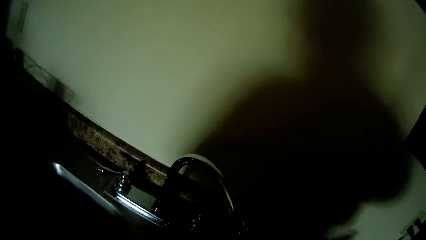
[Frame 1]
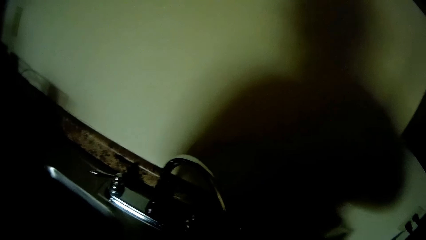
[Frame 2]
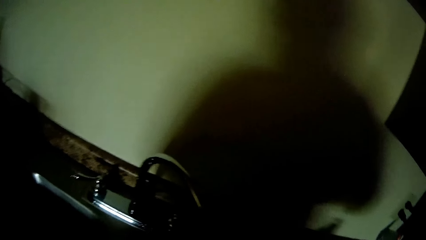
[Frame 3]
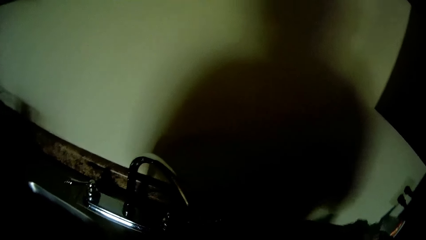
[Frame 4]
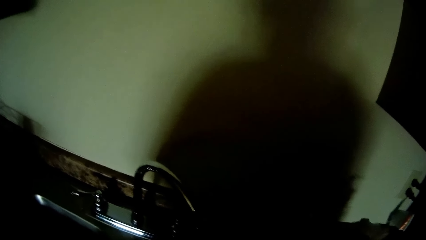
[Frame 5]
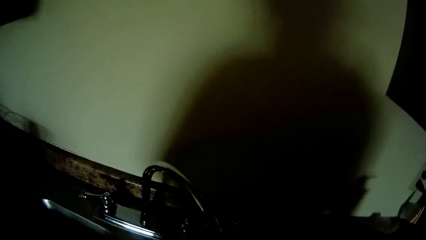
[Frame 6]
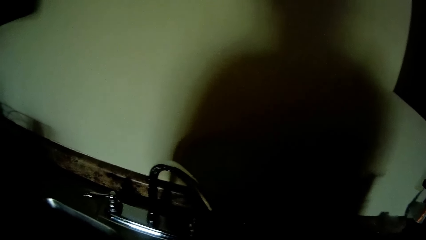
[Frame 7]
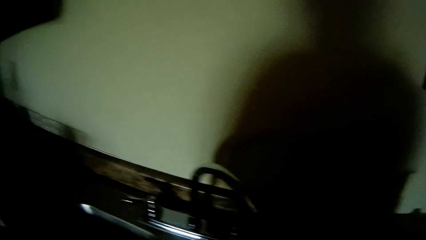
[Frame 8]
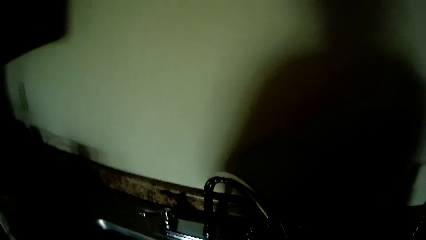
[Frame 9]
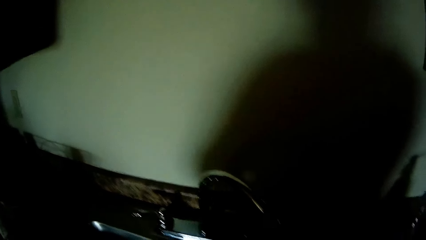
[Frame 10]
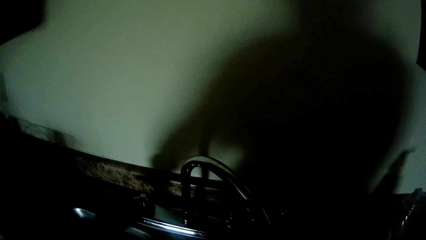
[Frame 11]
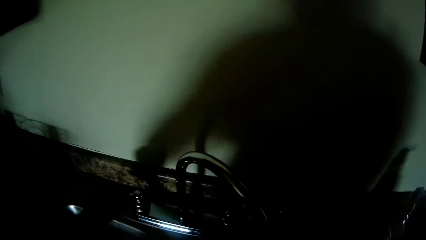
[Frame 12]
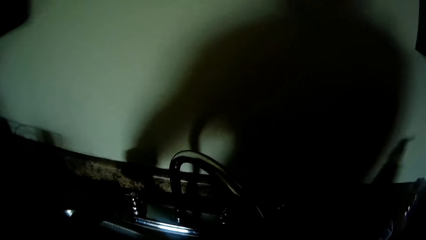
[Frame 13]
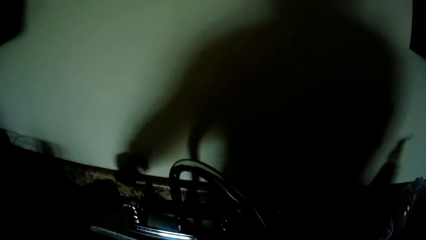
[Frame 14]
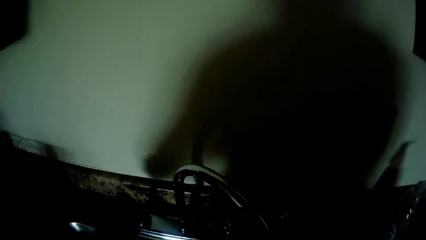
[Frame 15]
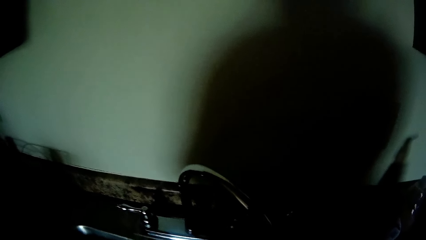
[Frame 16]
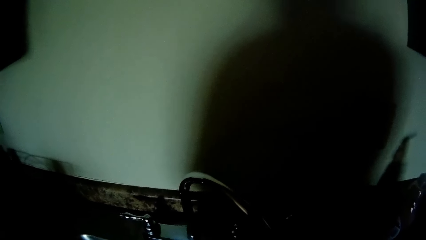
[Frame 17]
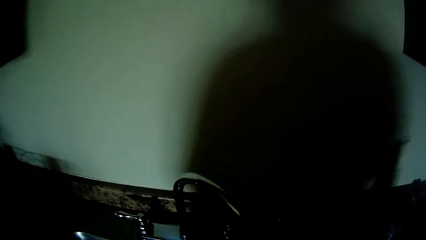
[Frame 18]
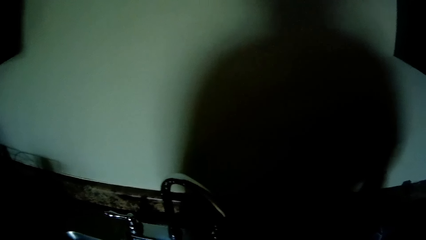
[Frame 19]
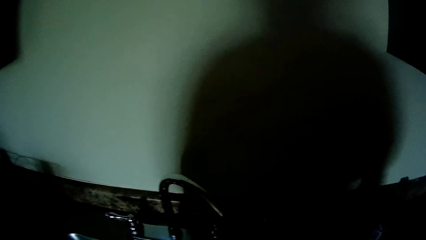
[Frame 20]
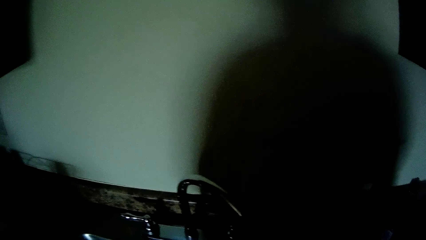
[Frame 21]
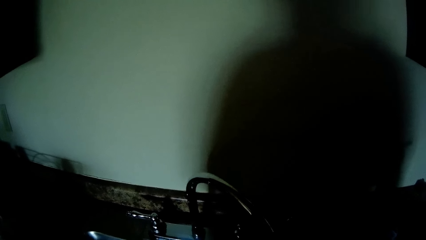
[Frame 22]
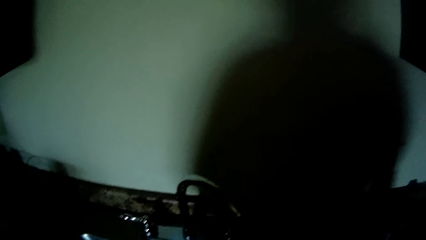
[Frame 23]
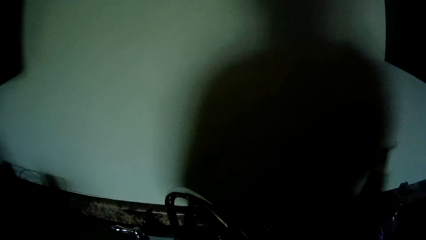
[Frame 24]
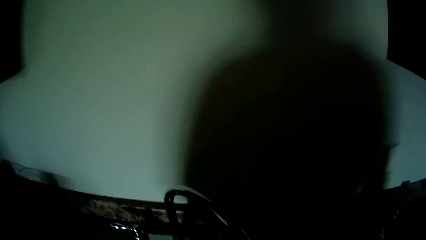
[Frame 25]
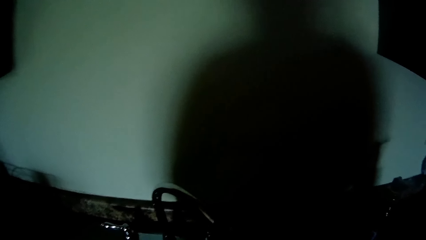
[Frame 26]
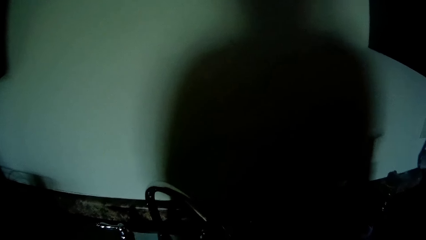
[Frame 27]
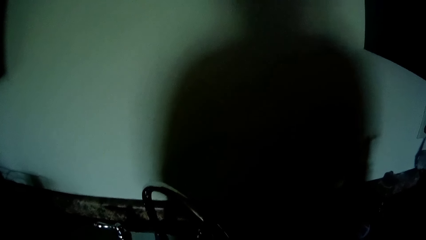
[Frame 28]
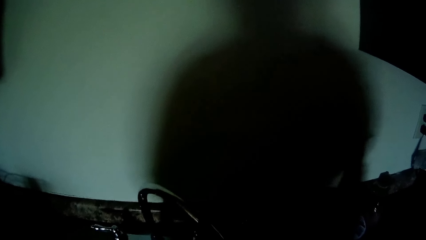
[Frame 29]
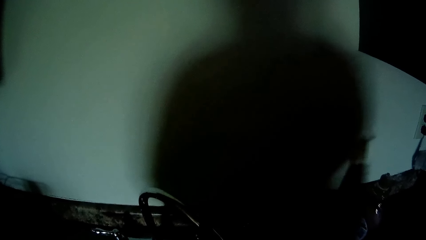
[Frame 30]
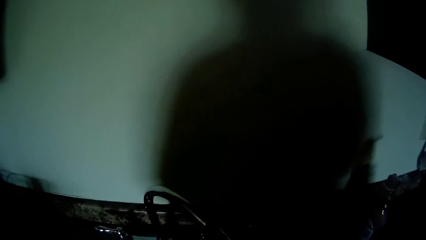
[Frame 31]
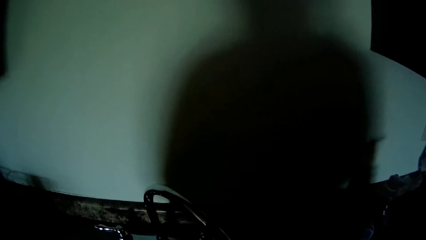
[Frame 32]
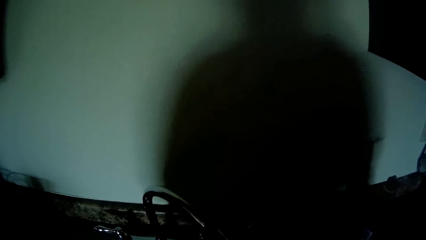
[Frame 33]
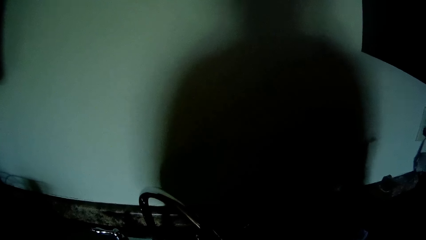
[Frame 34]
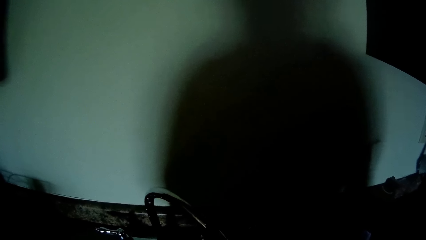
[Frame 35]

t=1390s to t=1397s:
The camera wearer drops a container of soap on the sink countertop with his right hand. He turns off the sink tap with his left hand.

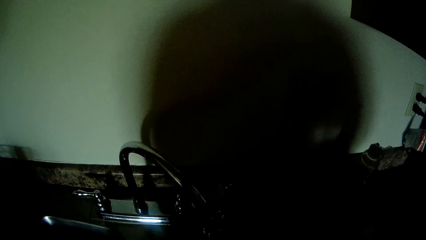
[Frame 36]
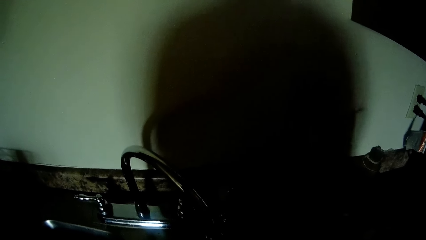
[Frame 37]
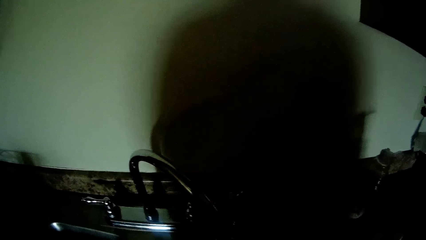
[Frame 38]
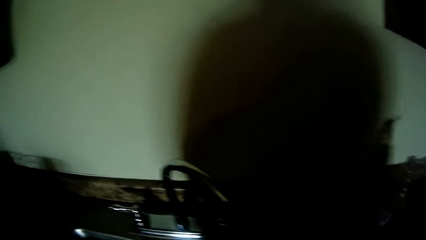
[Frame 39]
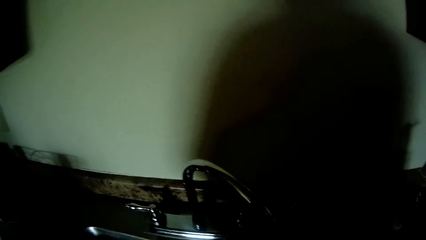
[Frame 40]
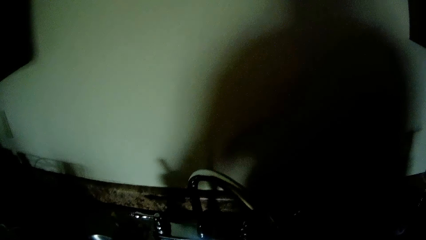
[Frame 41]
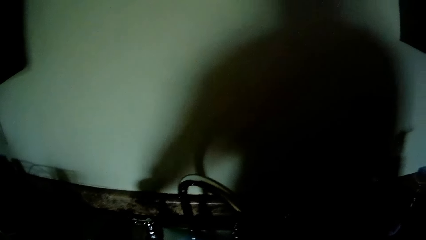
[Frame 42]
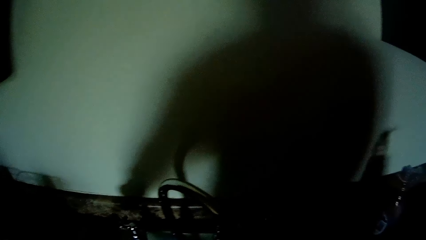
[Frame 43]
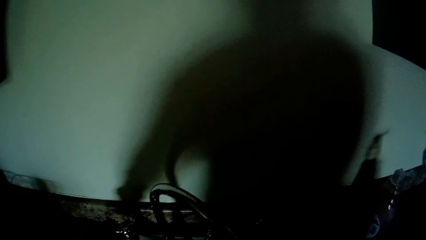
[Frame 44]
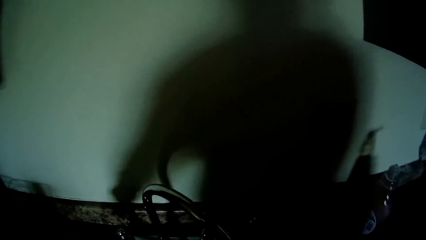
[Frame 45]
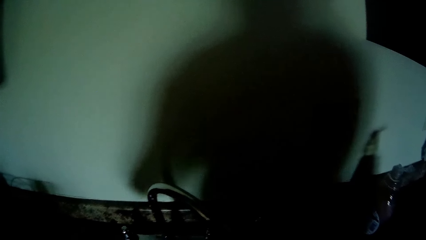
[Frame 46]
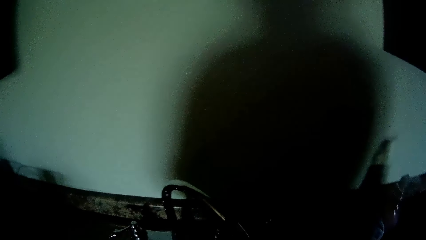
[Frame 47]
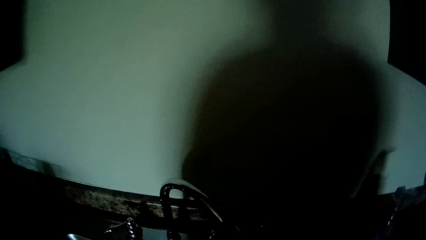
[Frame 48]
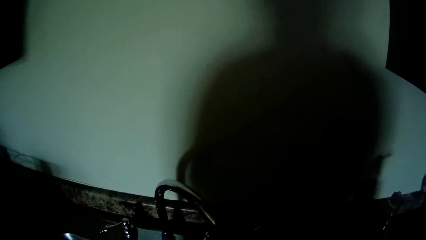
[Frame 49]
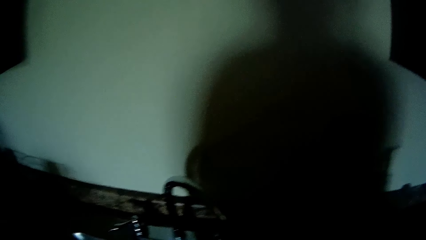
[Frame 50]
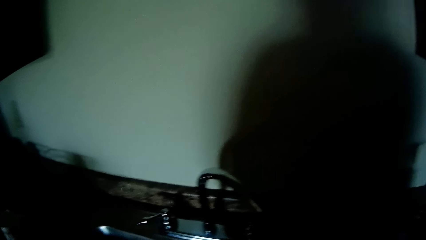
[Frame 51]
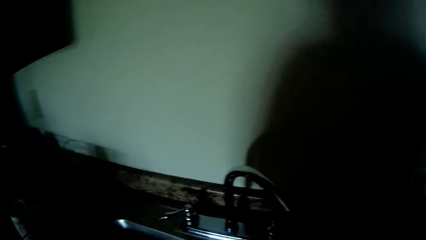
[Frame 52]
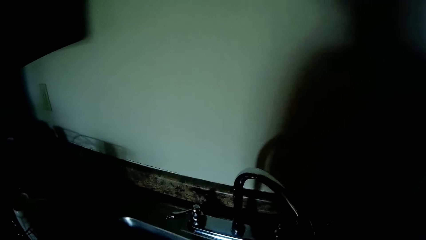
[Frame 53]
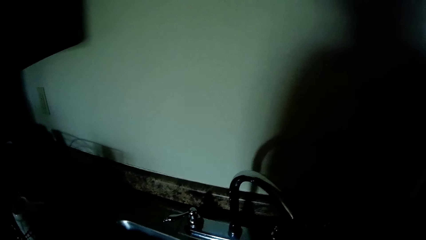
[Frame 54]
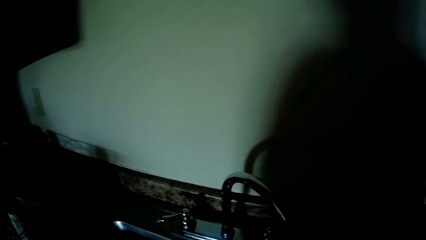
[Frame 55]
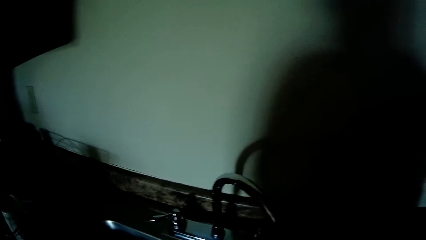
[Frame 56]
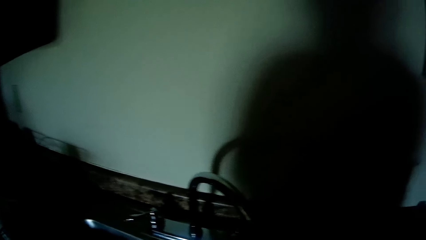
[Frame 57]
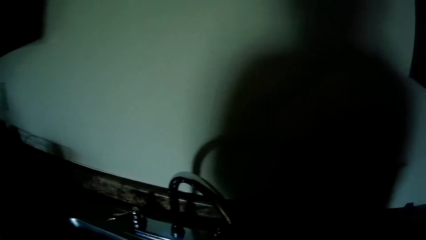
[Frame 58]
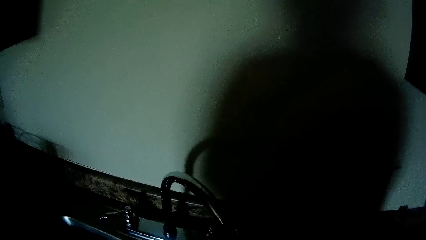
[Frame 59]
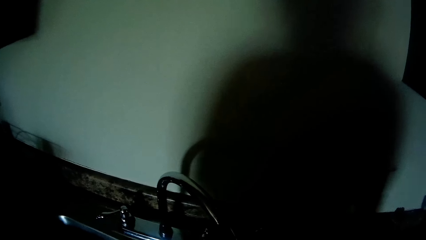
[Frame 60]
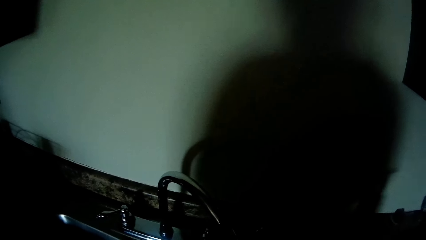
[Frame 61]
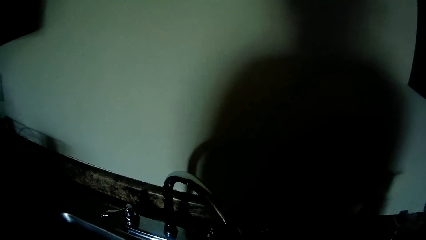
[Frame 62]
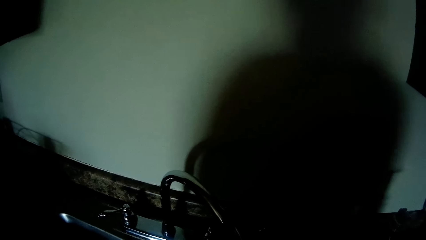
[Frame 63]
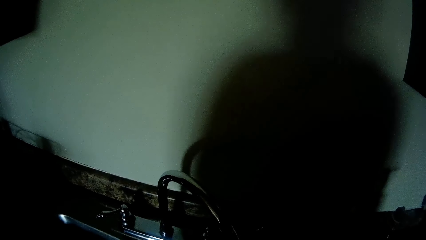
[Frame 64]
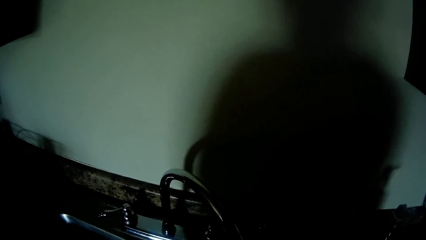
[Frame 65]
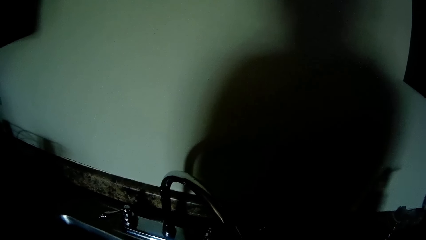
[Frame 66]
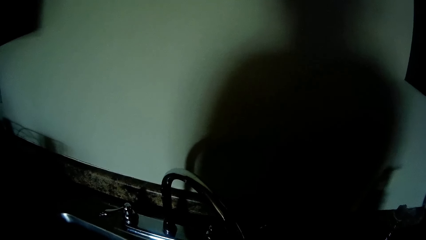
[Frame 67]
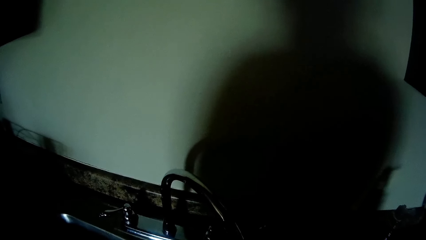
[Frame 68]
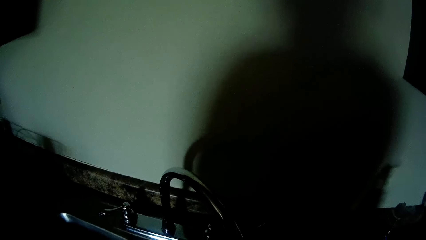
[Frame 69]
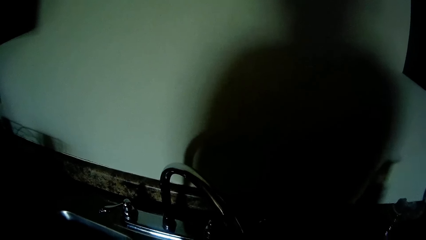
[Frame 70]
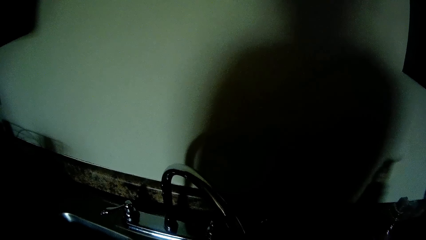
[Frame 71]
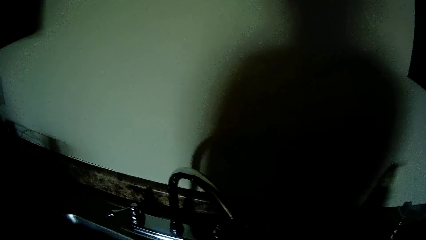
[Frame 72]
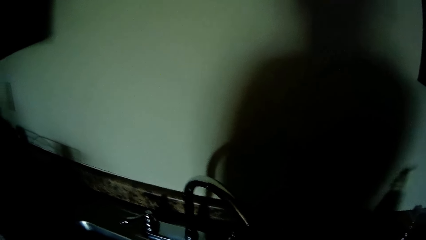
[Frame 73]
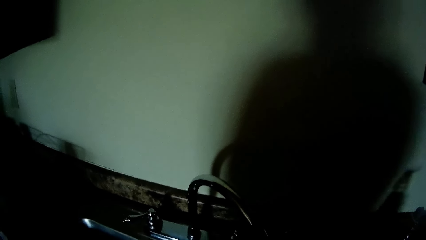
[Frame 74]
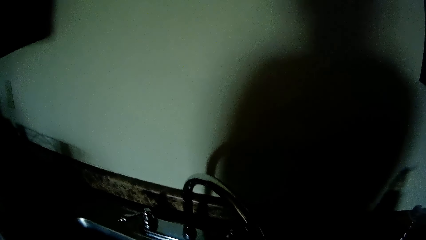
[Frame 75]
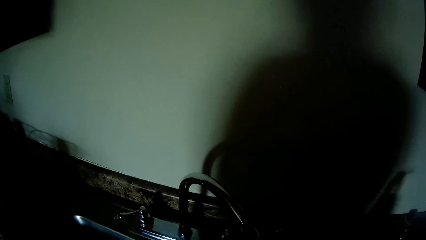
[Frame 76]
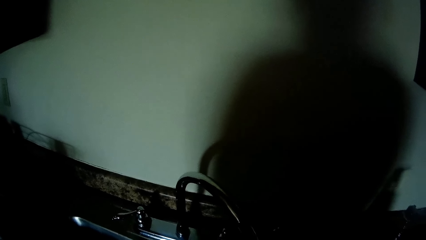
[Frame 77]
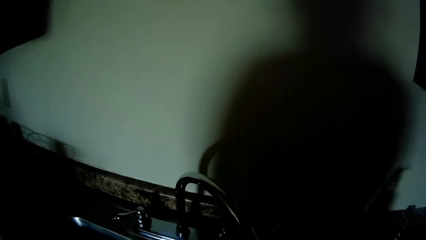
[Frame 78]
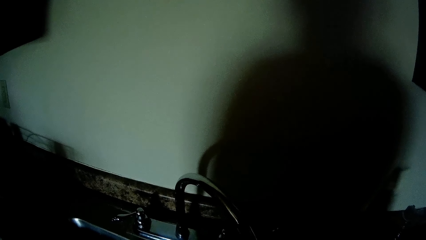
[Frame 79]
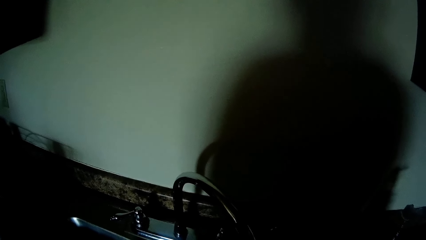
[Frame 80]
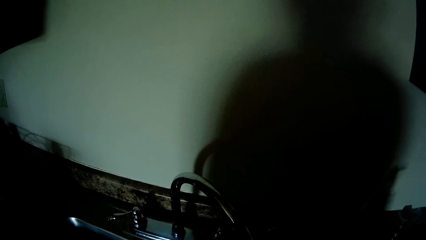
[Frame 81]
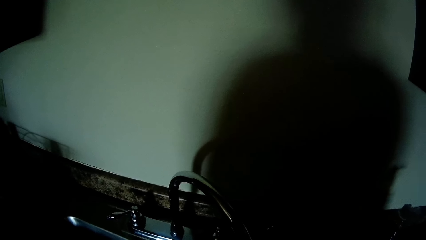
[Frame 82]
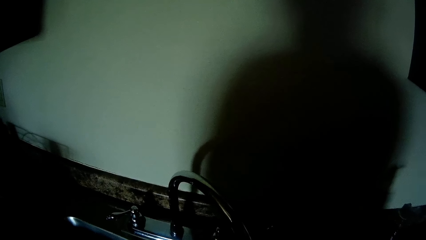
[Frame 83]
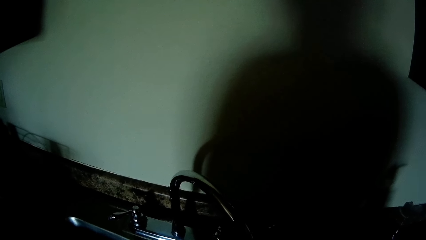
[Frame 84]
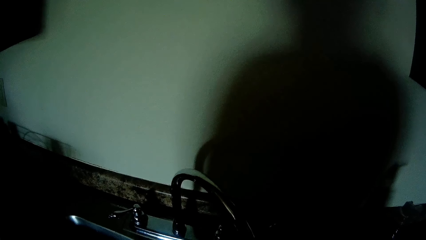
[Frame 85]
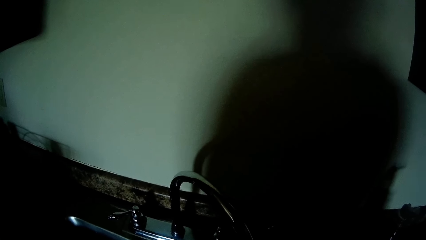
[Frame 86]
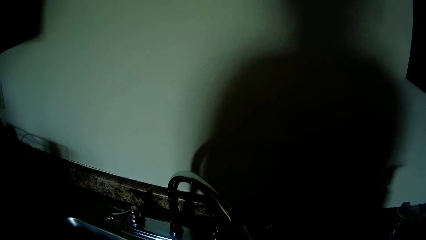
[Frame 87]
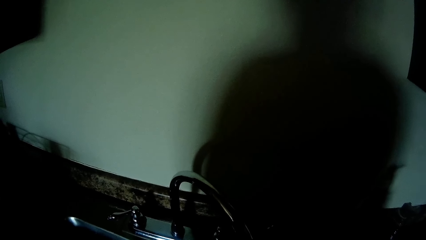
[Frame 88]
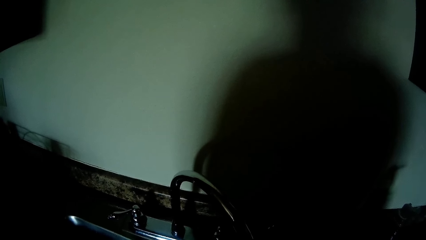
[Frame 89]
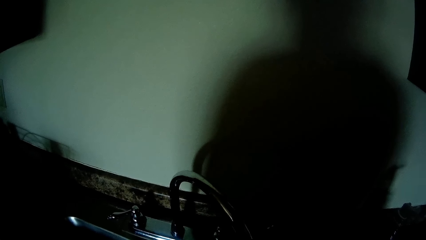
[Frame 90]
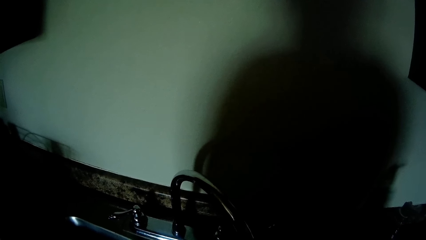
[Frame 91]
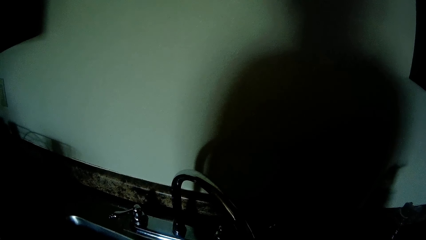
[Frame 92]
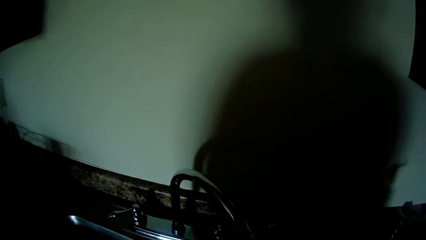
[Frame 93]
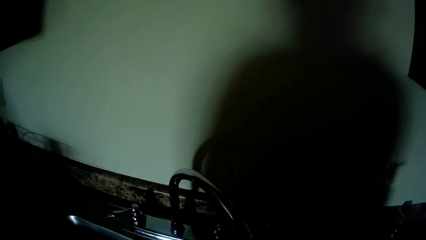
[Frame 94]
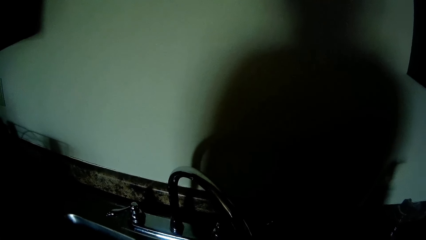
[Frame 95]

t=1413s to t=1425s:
The camera wearer turns on the sink tap with his left hand.
